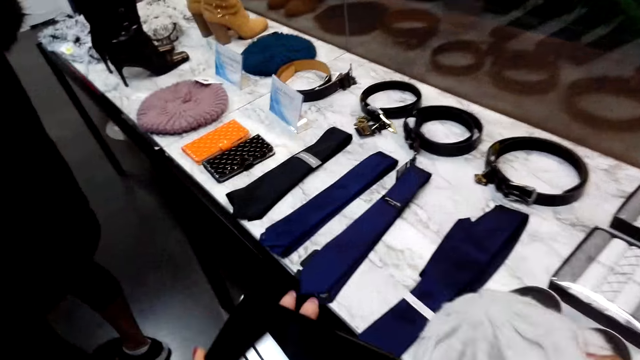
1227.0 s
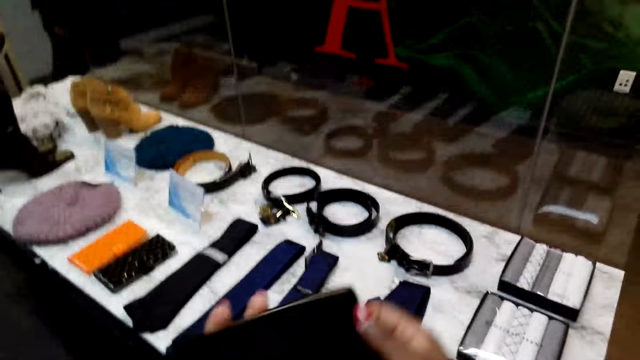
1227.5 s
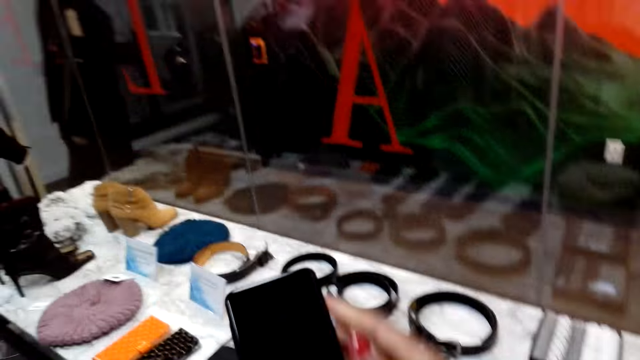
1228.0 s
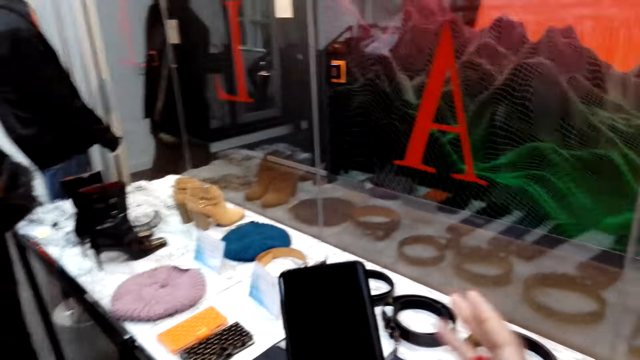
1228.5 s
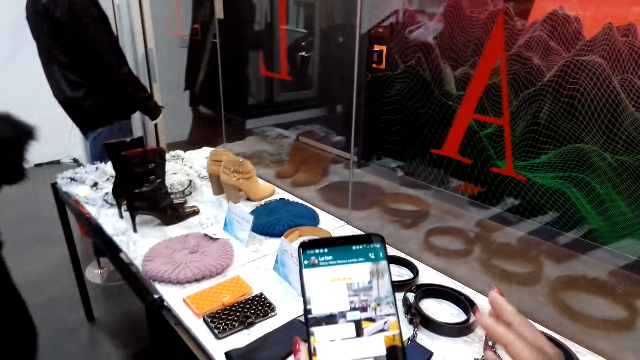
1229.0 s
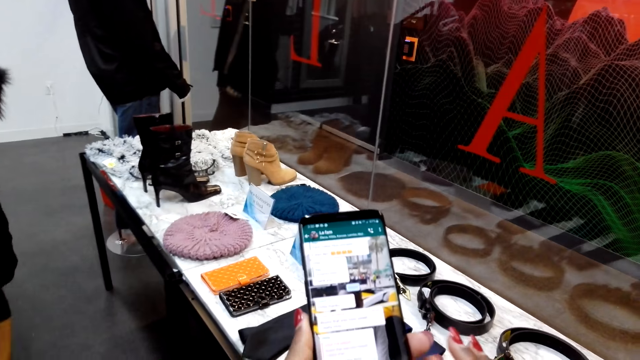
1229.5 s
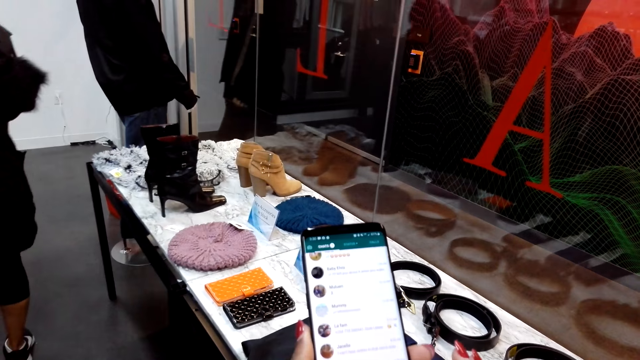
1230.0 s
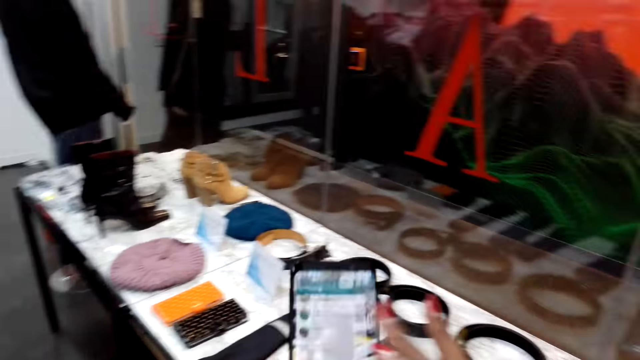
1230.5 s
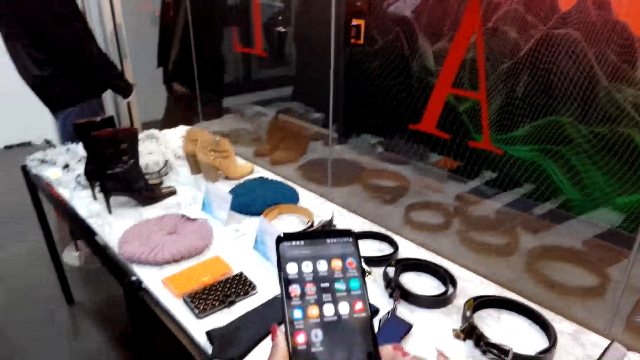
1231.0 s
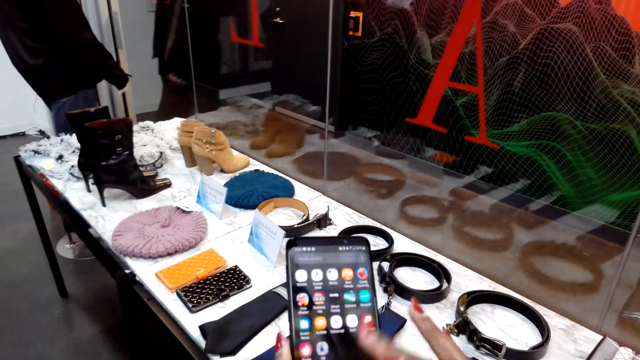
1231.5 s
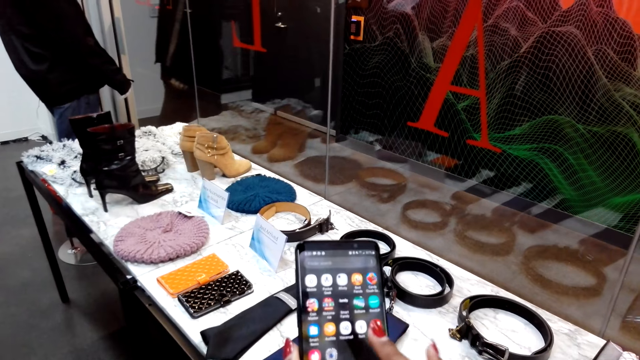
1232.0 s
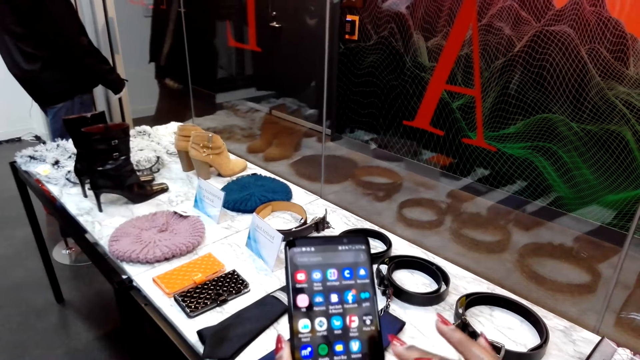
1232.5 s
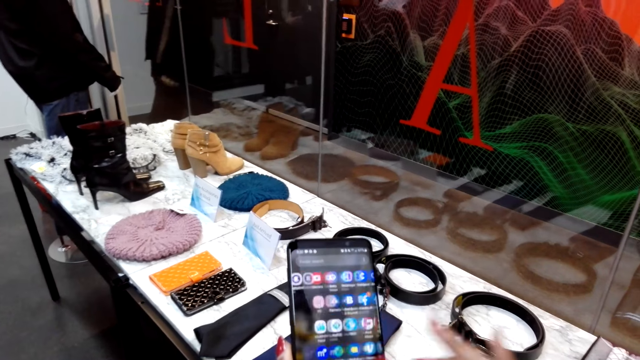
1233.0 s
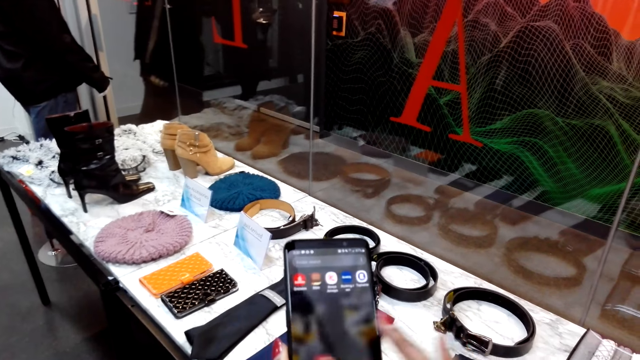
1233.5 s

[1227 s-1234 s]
The camera wearer puts down the marvin hat. They scroll a phone.

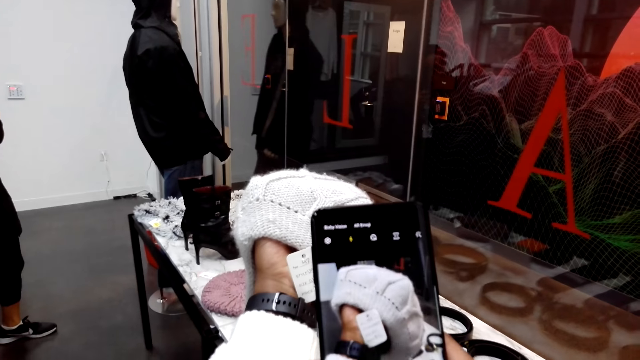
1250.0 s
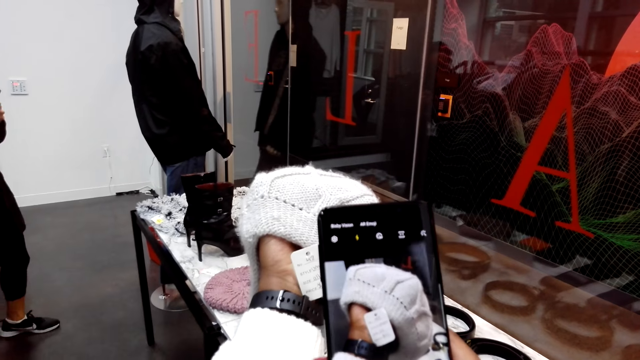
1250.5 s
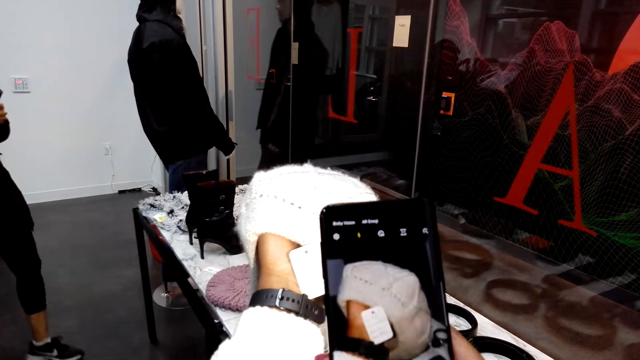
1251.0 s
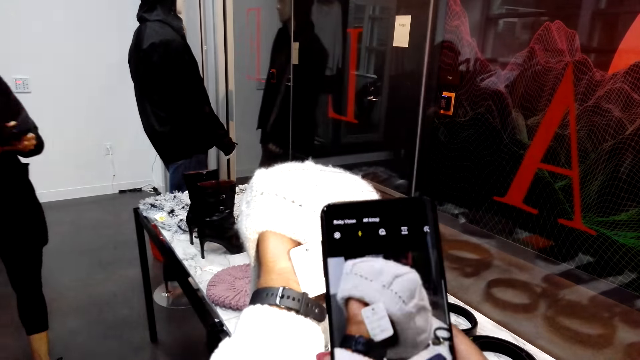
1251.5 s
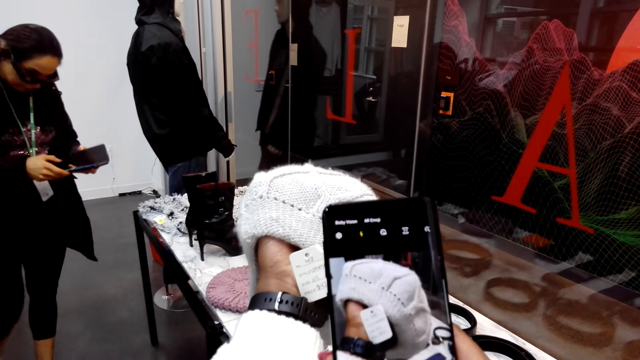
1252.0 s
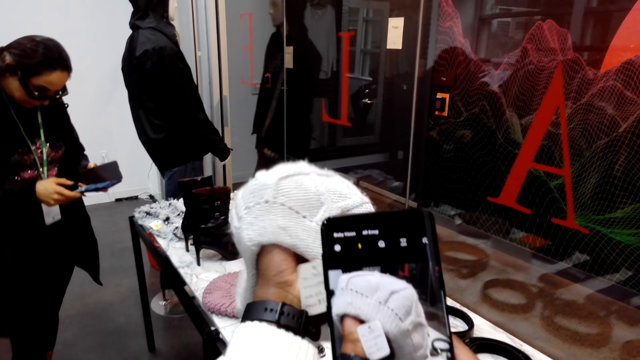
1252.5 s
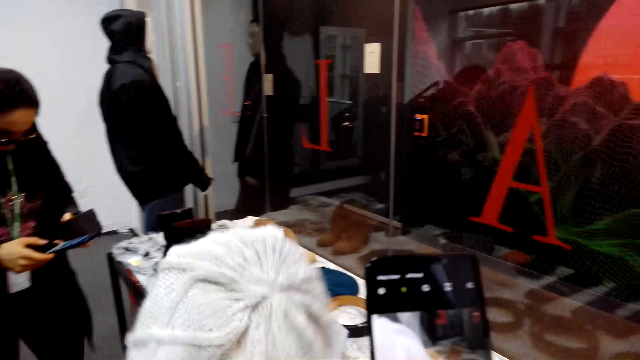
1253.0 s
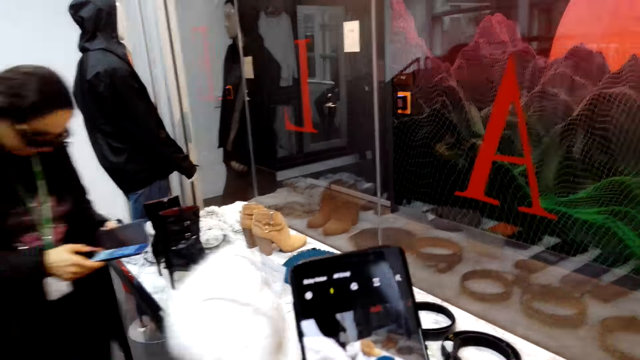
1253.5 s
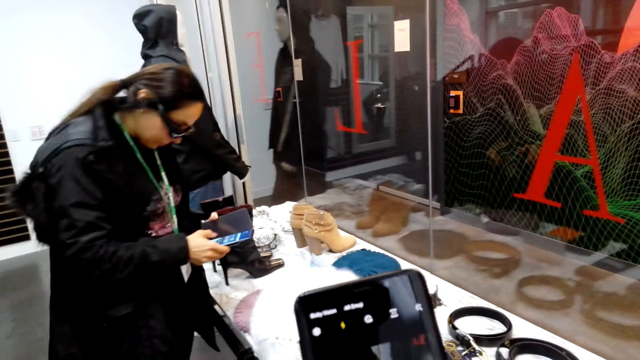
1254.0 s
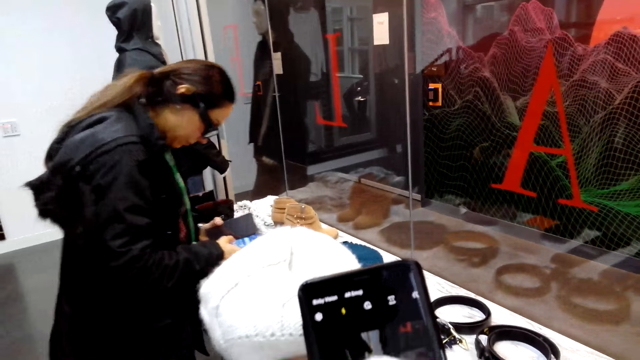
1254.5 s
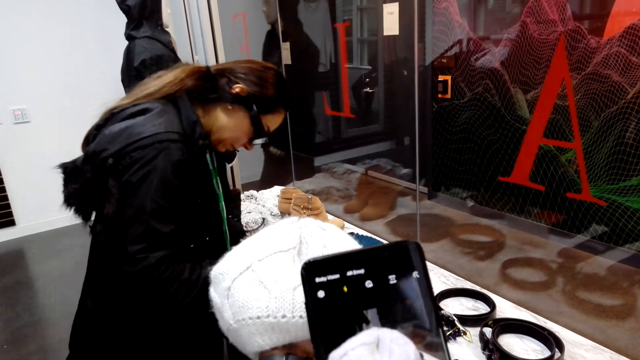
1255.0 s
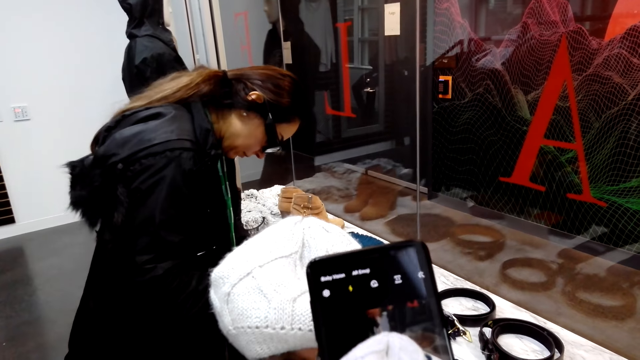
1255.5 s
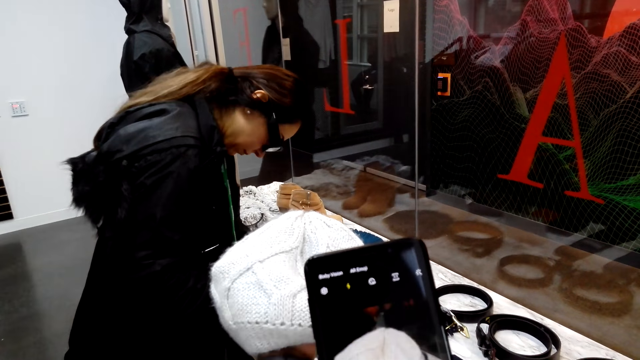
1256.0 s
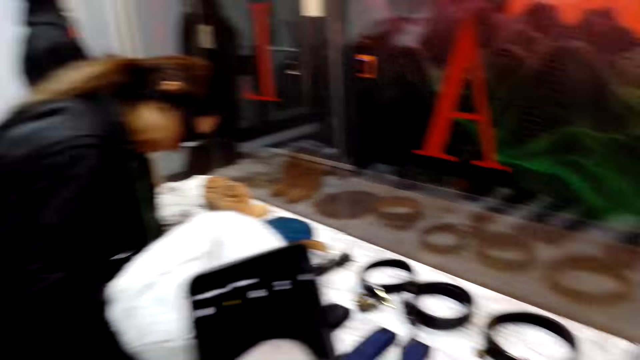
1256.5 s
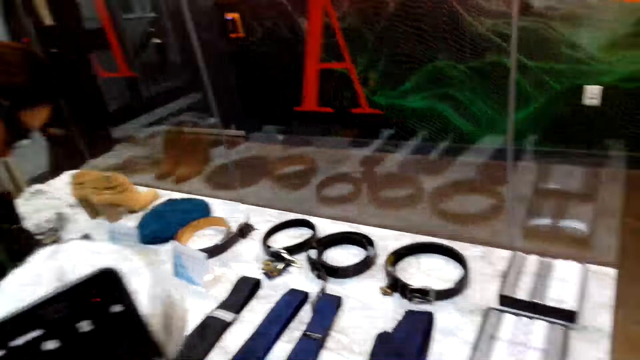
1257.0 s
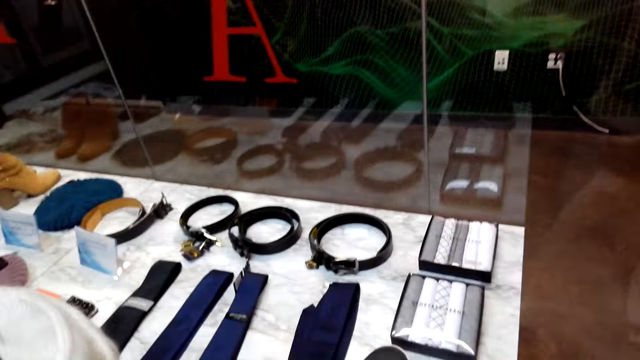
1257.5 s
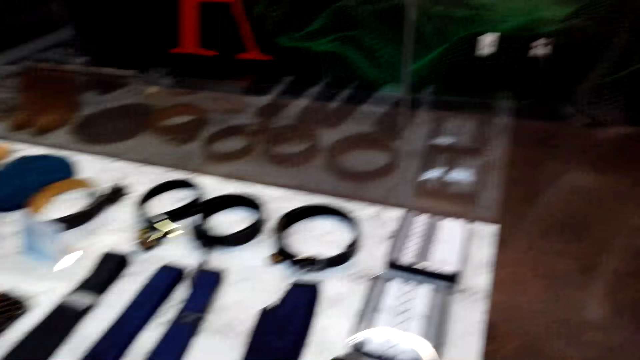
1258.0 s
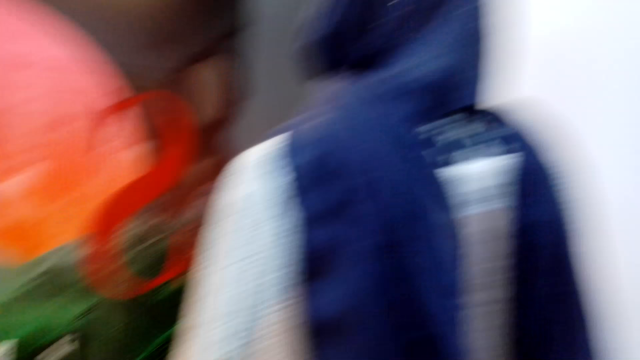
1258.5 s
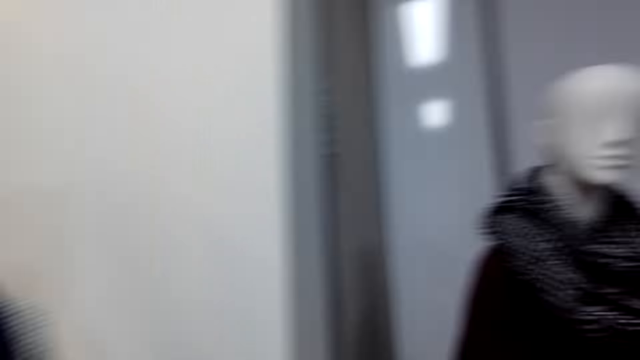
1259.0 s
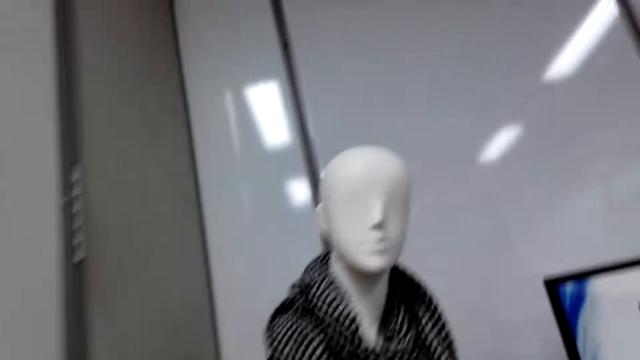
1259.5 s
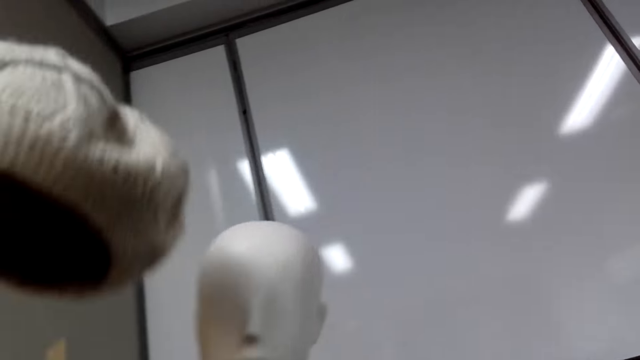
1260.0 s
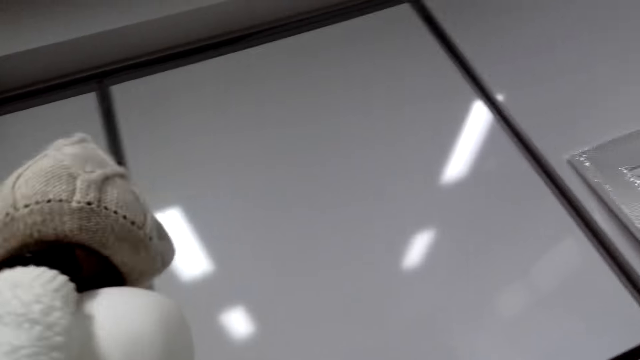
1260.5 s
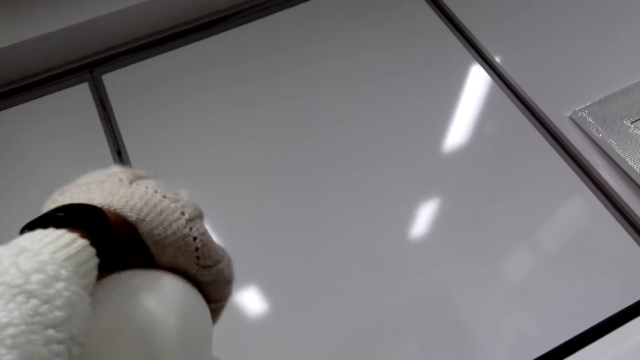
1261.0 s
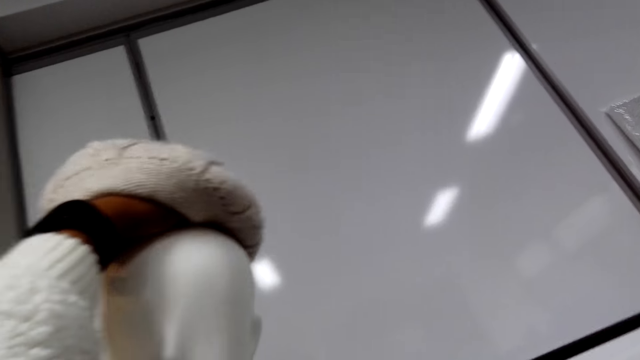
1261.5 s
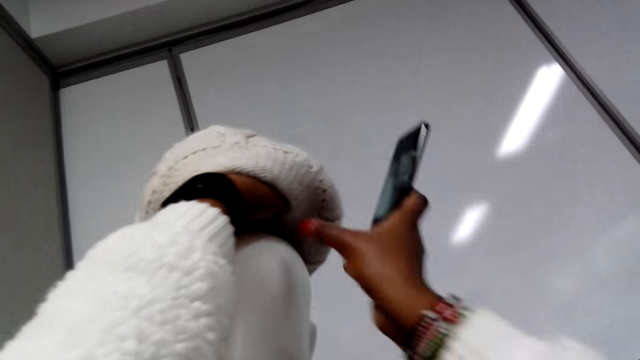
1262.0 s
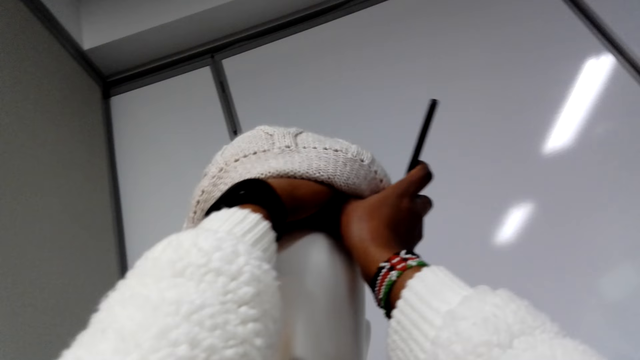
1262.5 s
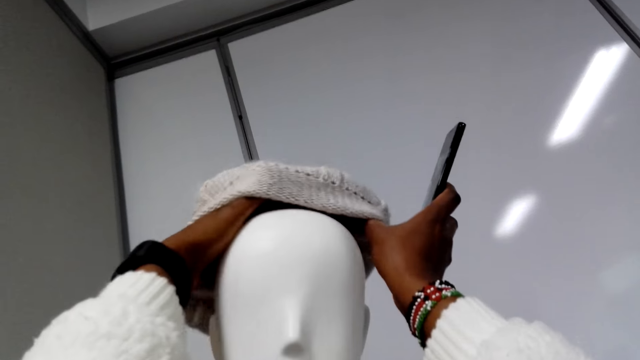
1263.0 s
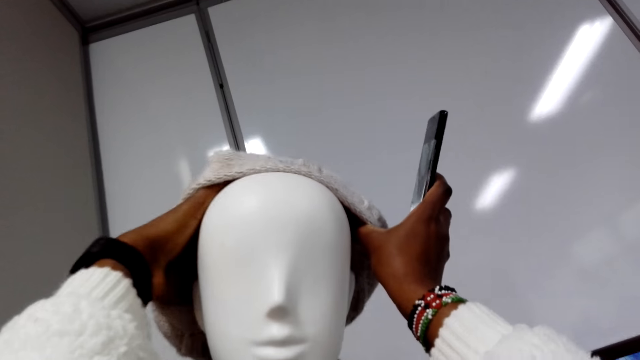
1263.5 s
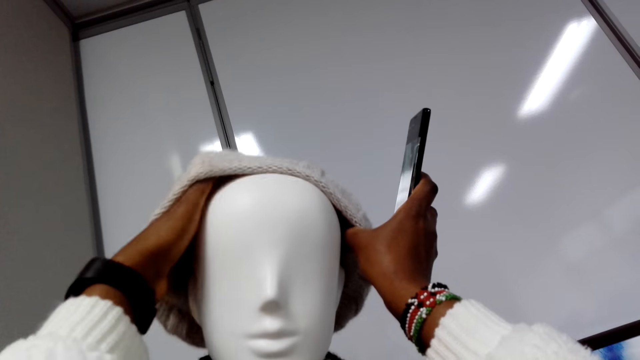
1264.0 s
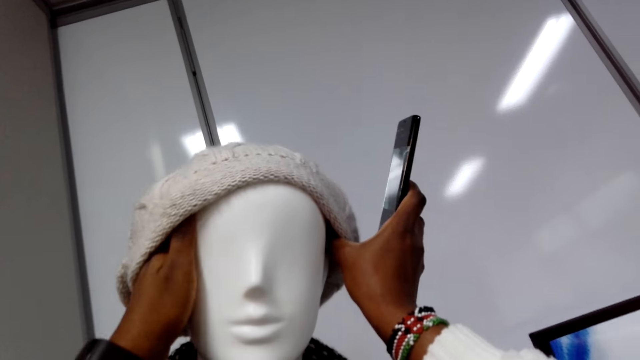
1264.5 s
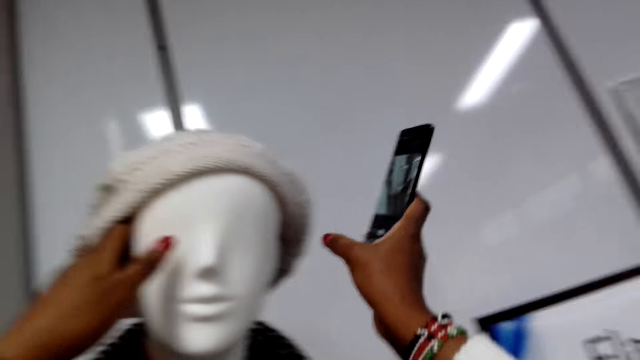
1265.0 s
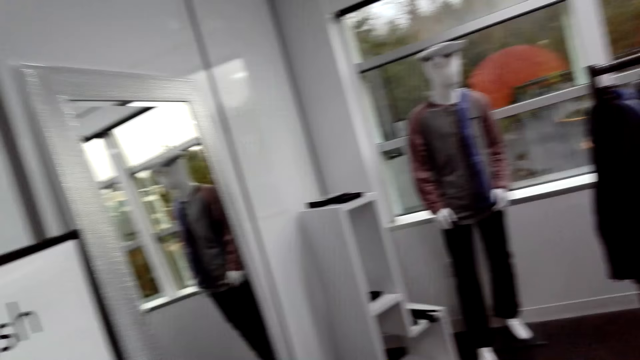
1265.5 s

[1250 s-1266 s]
The camera wearer takes pictures of the marvin hat. They walk around and put the marvin hat on the mannequin.
